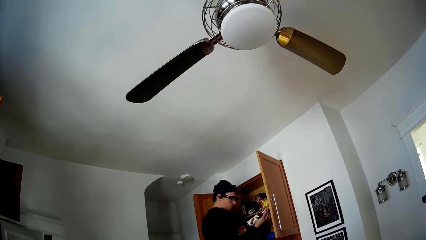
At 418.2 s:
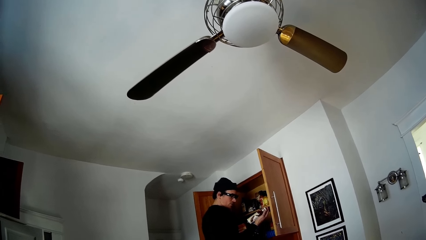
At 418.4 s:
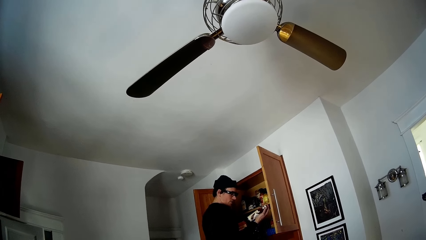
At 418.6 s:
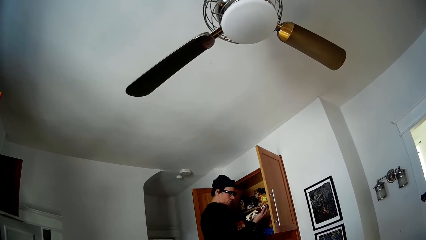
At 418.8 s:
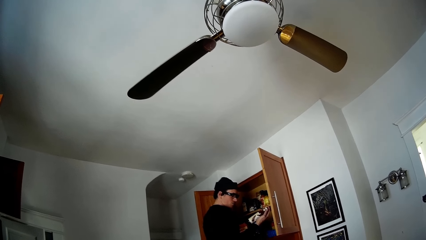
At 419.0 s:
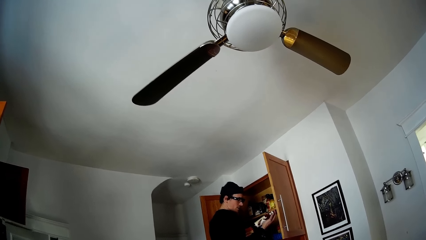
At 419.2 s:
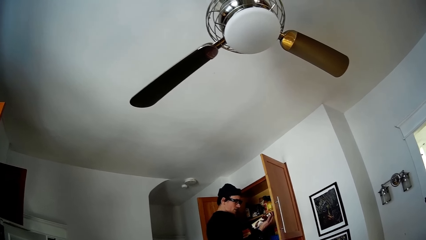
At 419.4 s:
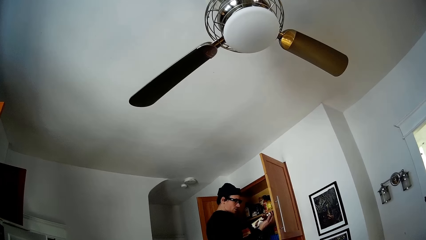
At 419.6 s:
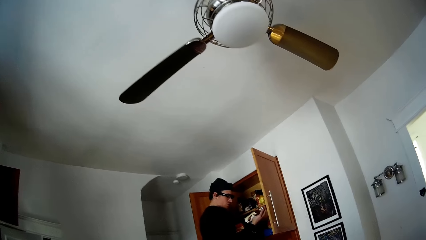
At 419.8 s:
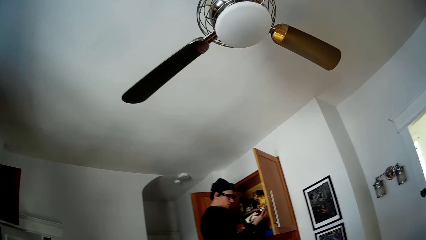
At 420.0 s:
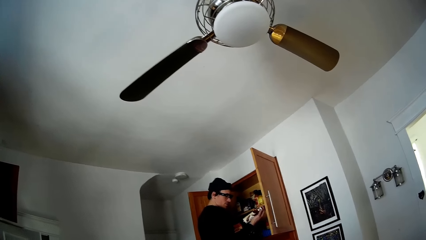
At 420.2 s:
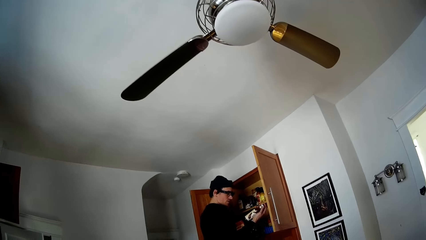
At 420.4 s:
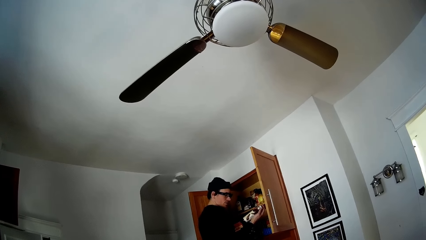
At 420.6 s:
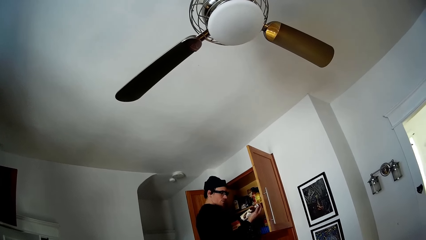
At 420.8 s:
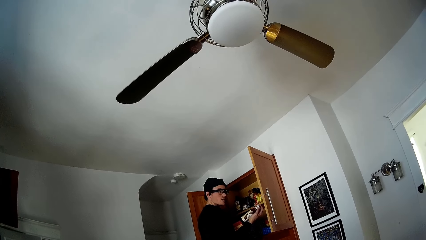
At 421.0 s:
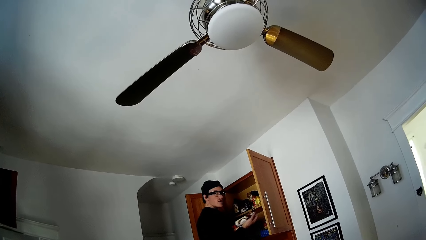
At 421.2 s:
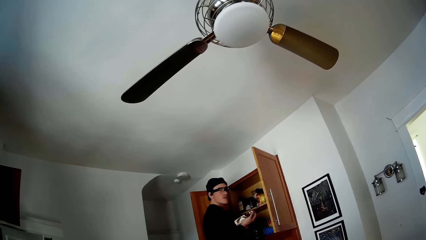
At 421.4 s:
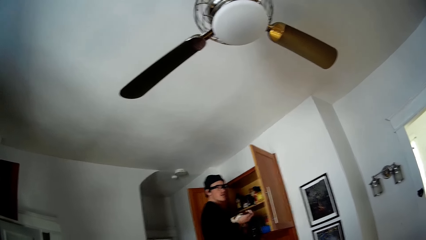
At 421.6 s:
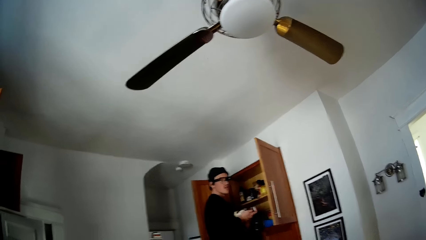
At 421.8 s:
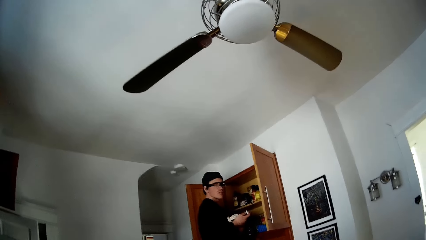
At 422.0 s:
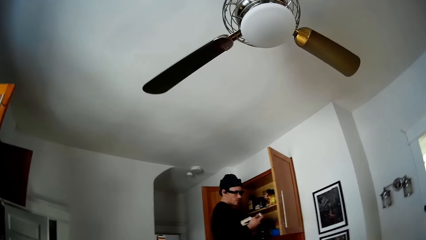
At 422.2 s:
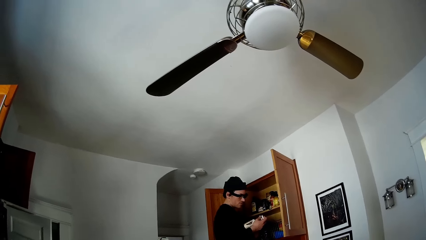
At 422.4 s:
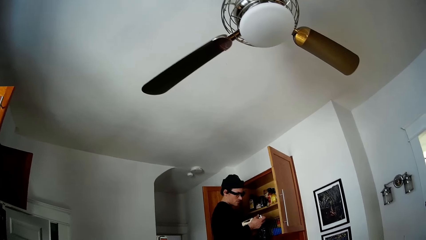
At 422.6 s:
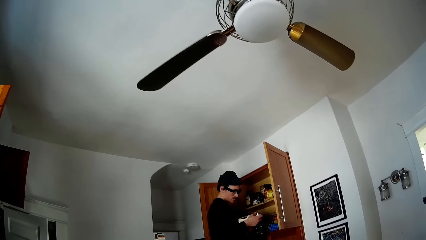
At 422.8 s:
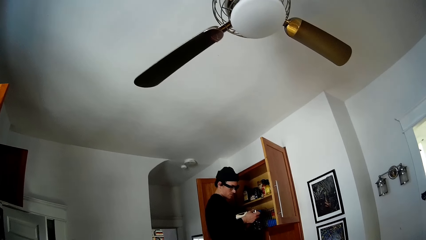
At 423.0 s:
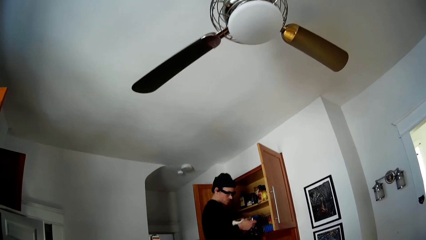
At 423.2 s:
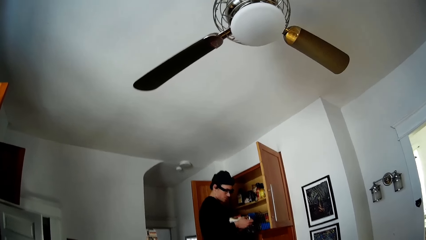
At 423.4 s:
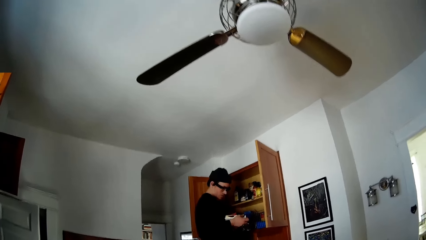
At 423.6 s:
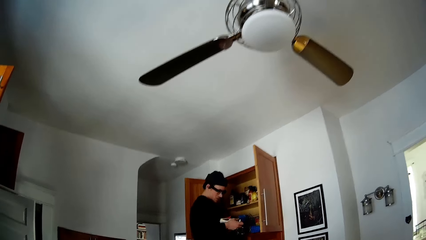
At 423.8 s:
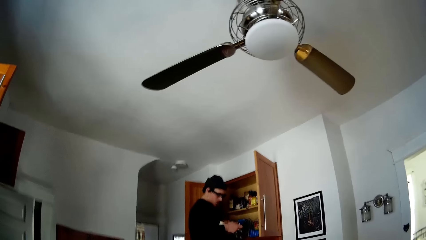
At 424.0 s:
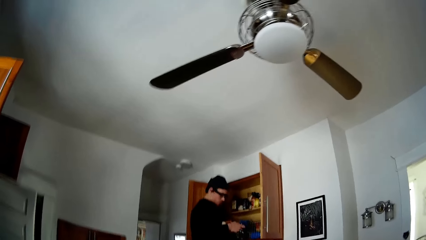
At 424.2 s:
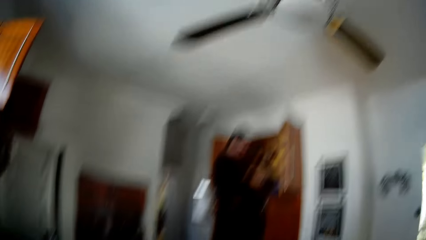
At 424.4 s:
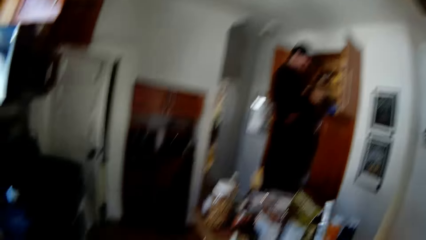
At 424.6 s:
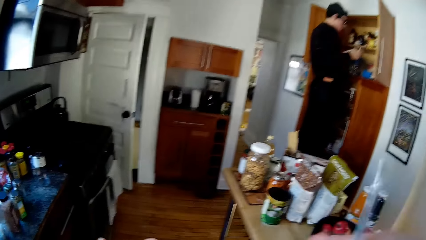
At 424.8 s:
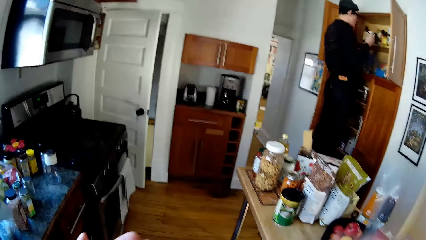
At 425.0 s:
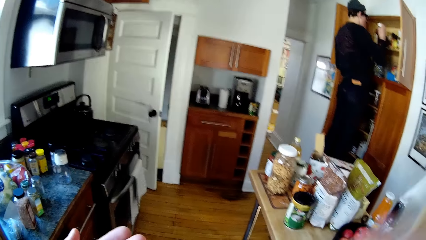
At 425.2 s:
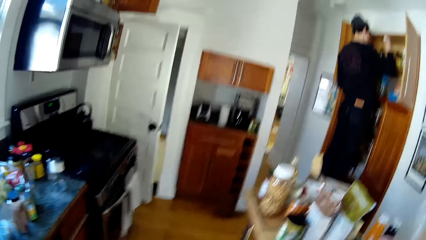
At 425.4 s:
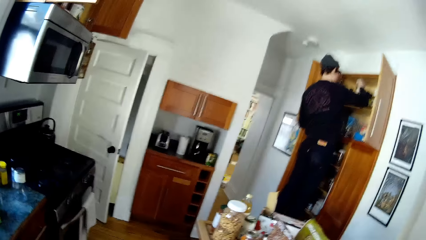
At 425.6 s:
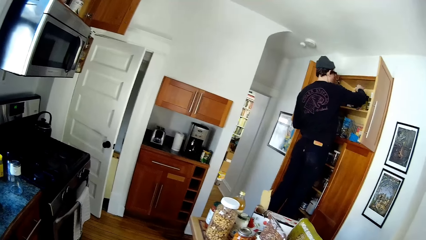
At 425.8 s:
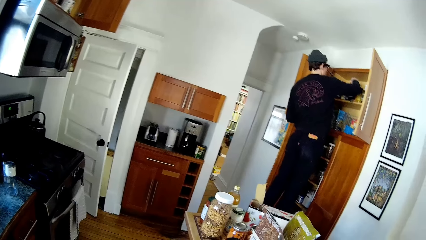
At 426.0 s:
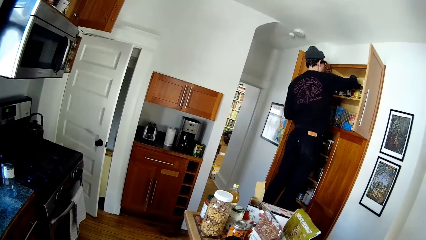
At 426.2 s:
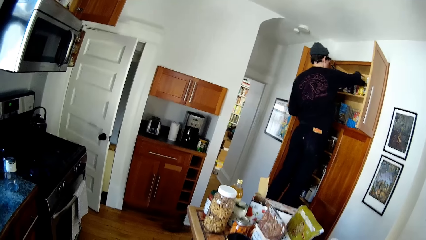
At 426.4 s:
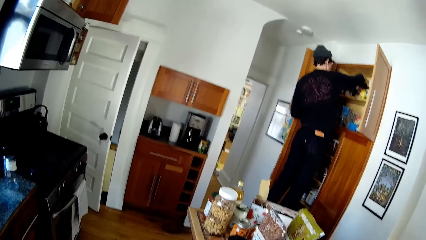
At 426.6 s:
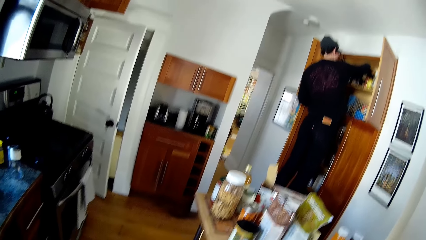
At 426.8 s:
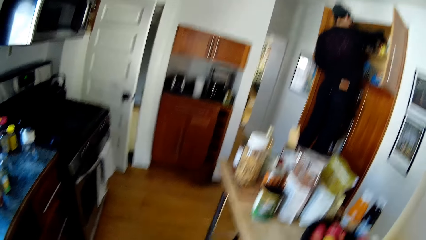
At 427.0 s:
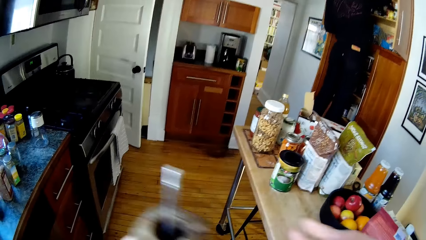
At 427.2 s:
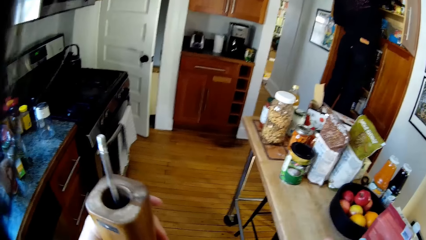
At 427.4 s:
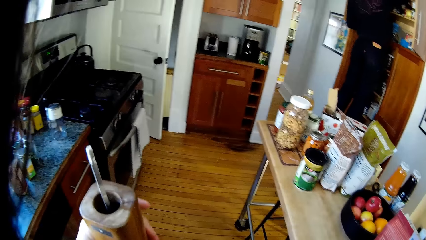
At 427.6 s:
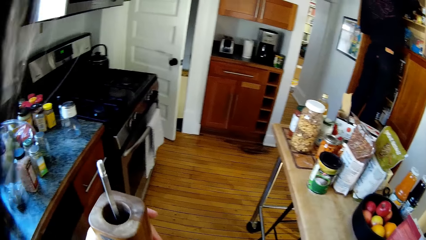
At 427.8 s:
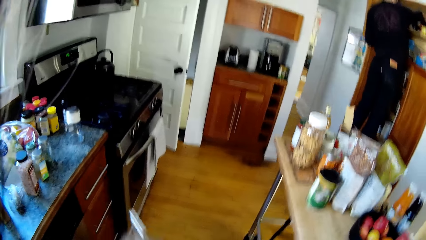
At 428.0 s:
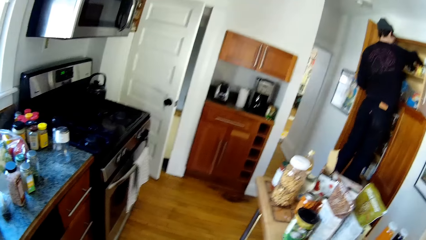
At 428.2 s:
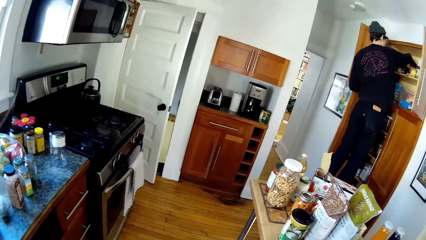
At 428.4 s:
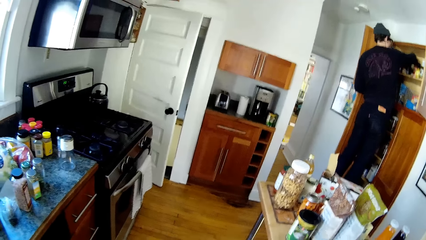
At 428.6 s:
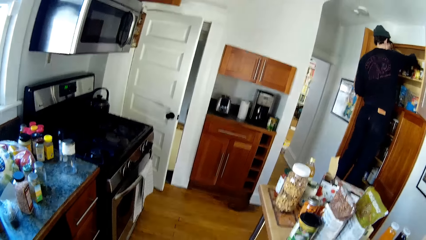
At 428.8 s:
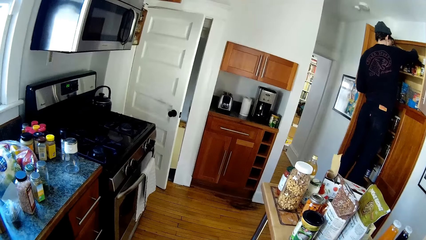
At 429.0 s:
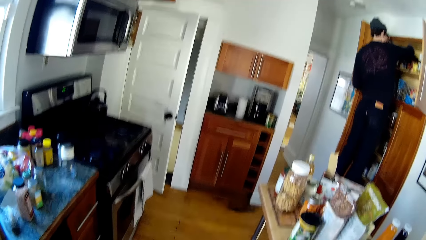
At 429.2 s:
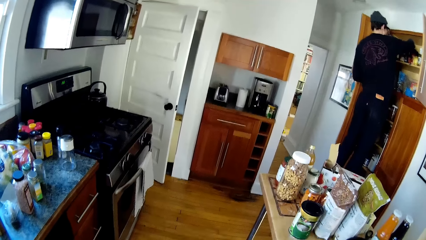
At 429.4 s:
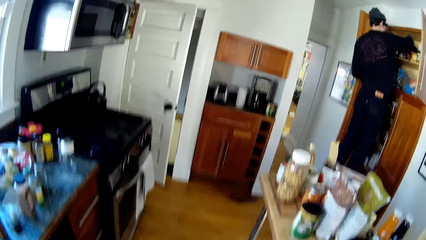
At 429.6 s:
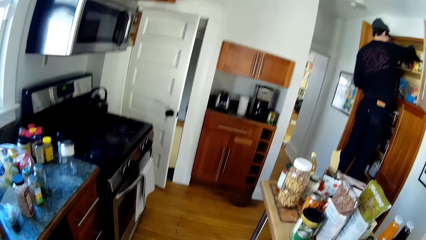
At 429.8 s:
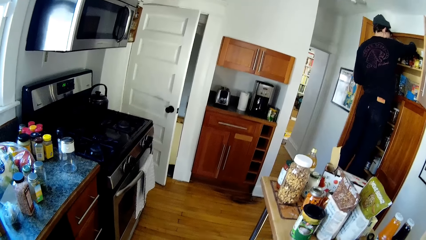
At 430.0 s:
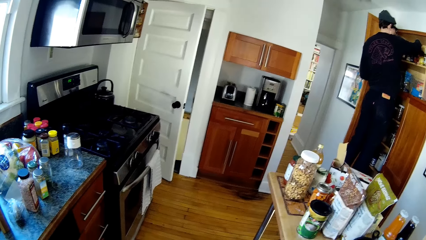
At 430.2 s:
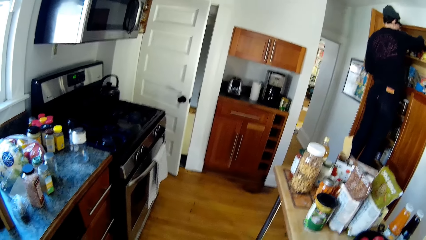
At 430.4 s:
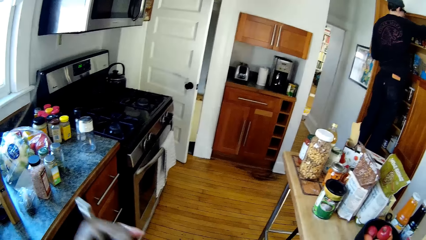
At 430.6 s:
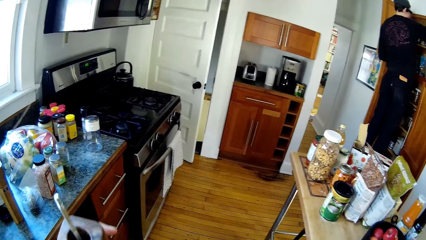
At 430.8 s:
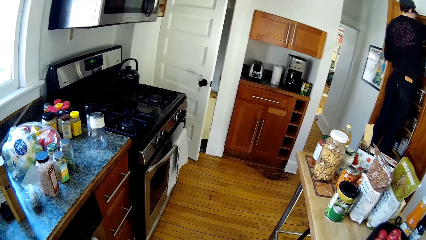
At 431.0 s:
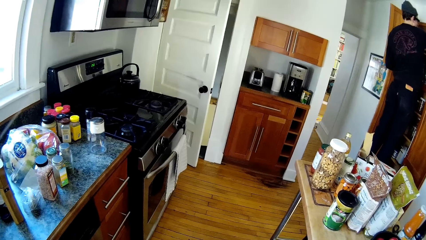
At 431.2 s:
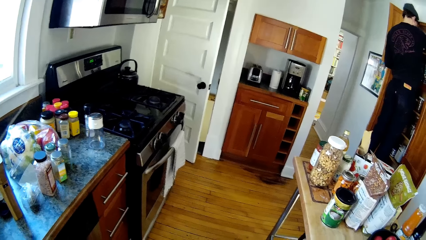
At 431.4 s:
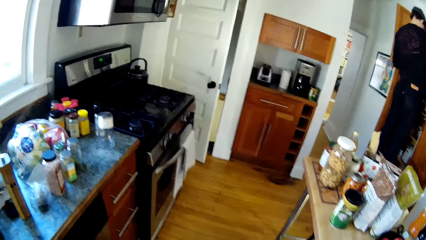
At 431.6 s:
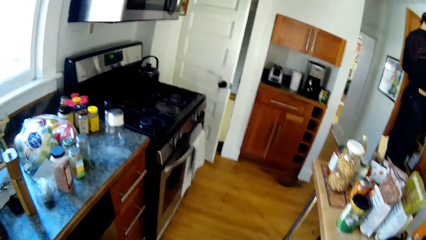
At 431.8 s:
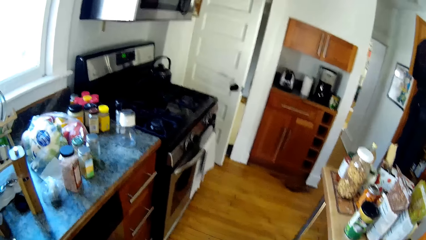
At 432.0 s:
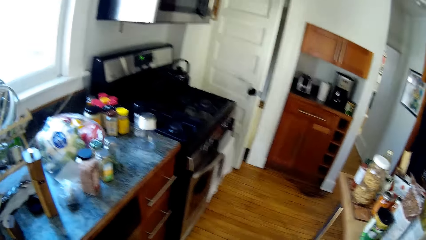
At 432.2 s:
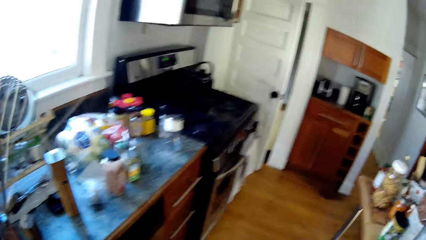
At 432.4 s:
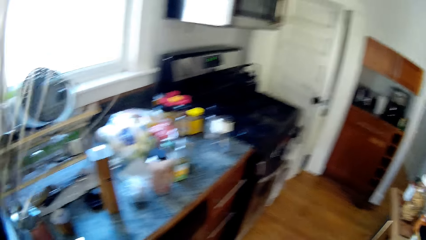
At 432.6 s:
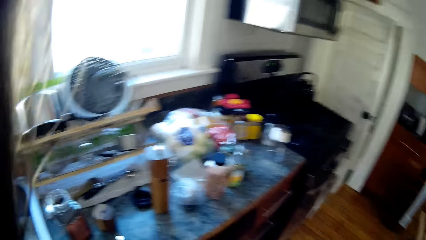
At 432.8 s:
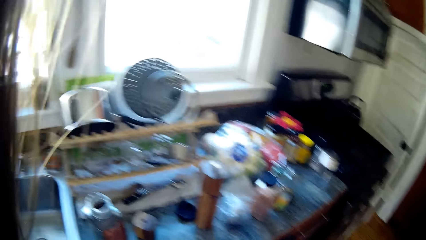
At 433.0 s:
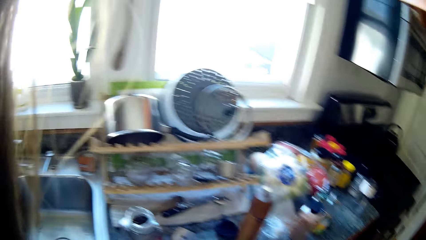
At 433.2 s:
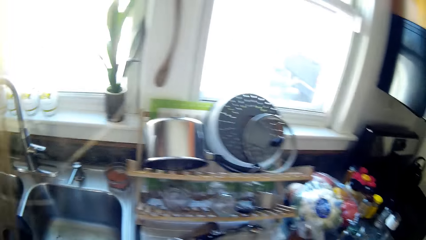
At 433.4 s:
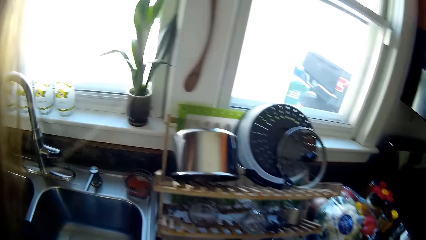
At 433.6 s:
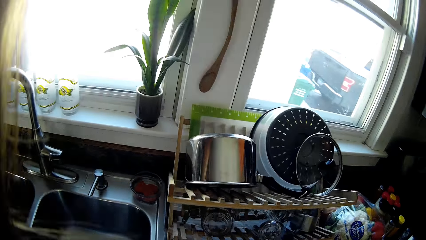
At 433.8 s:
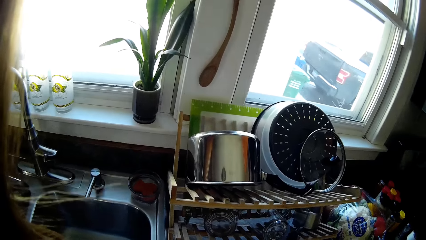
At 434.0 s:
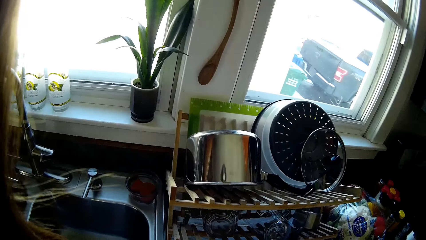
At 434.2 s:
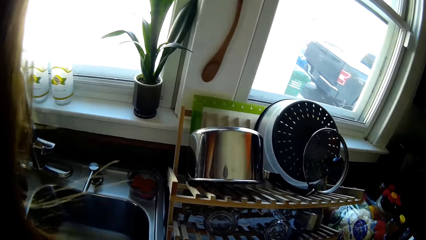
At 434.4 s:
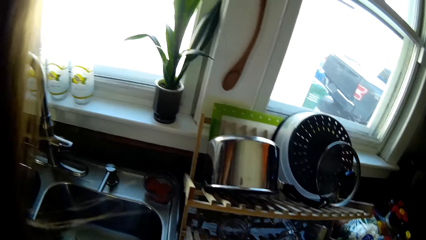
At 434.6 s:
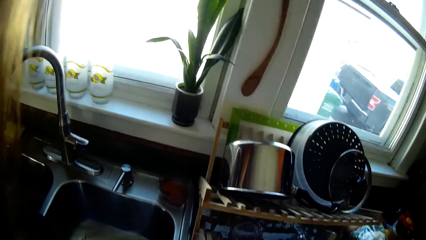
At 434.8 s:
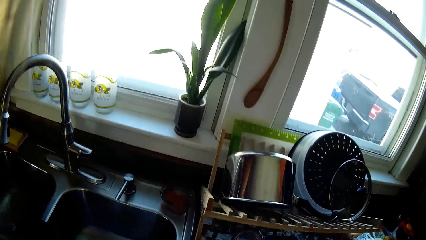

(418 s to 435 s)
The camera wearer shakes something. The man drops the bottled ingredient in his right hand in the wall cabinet. The camera wearer looks around.
